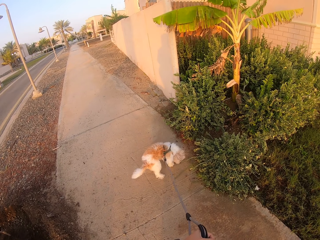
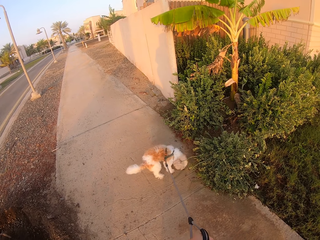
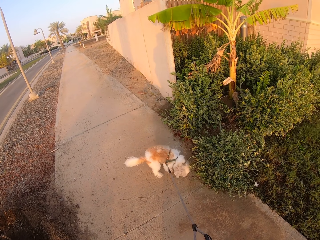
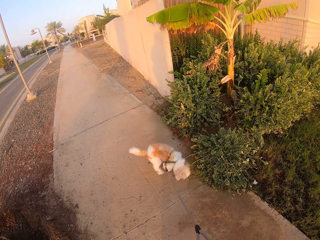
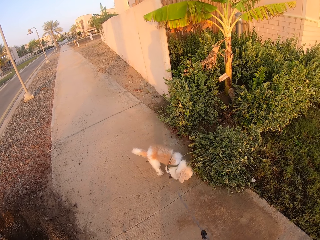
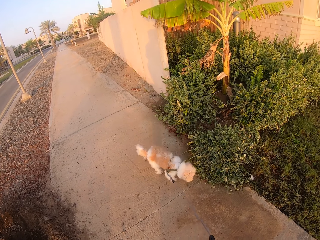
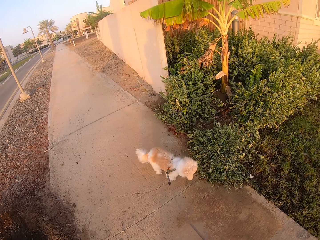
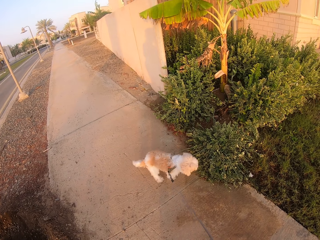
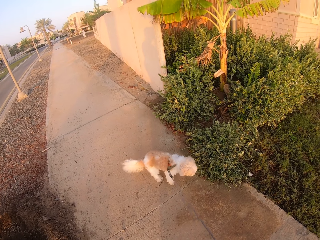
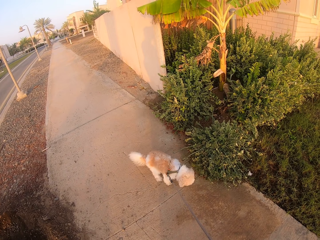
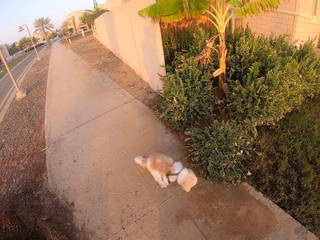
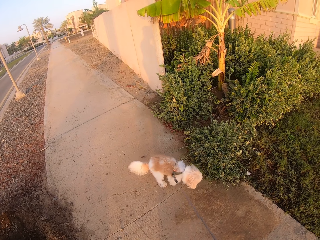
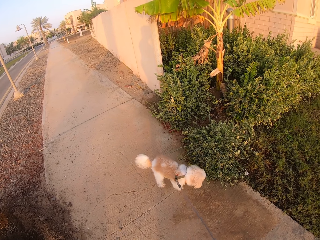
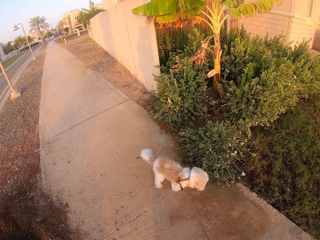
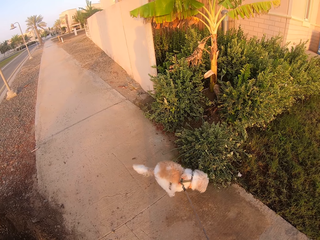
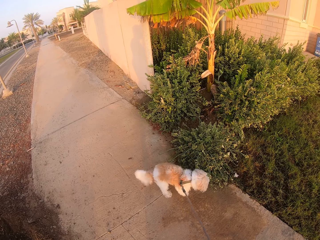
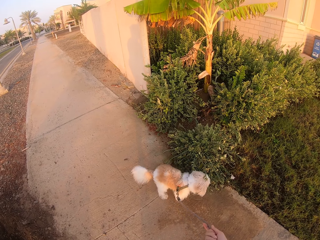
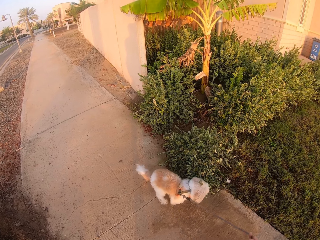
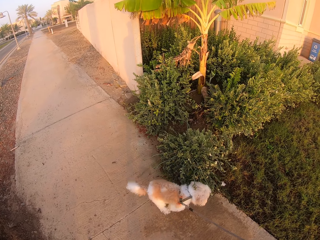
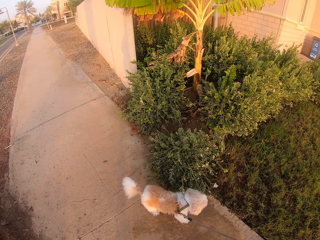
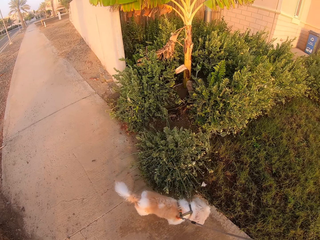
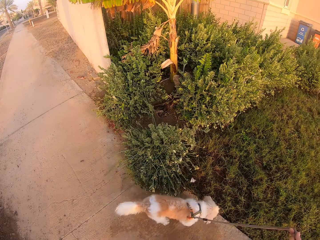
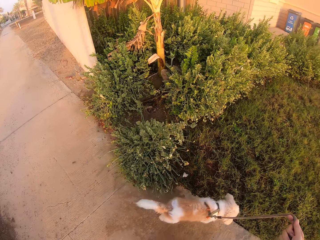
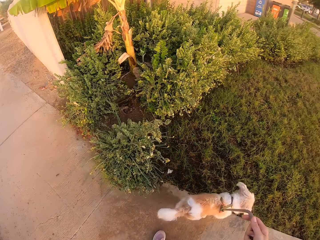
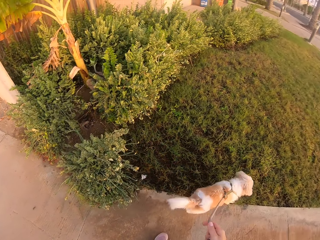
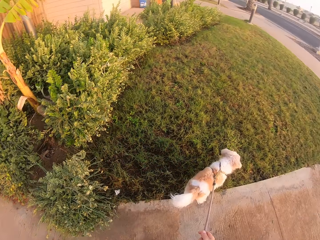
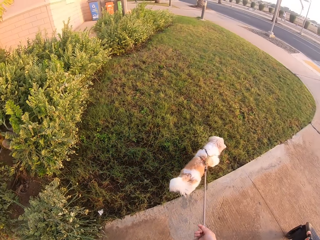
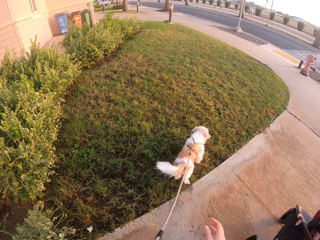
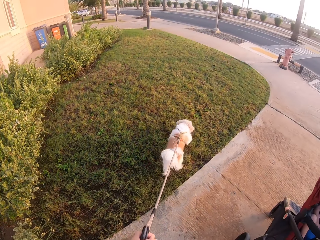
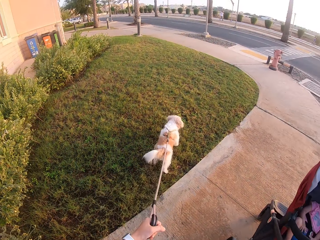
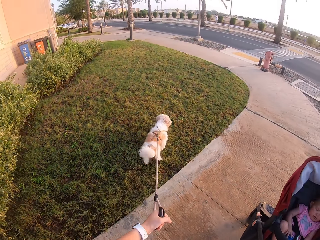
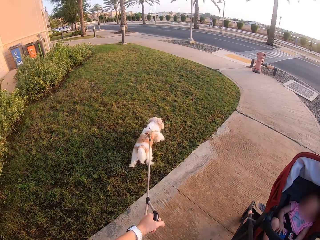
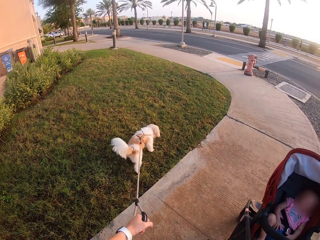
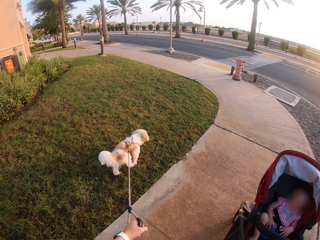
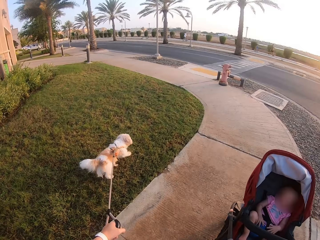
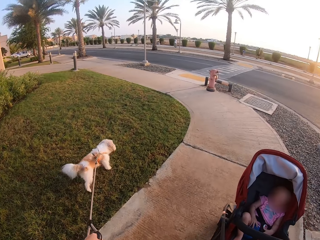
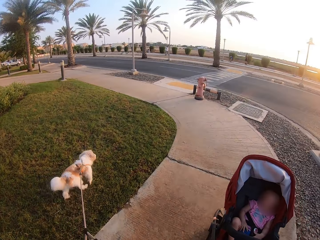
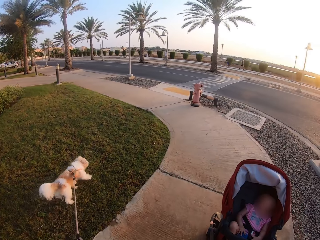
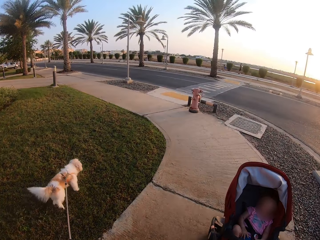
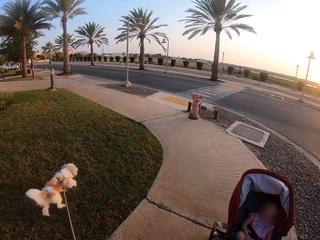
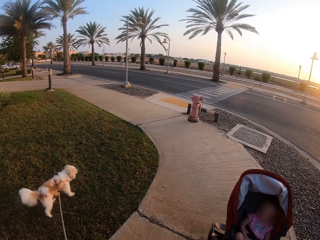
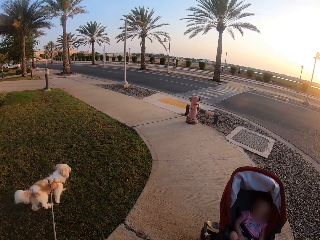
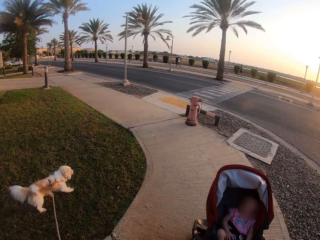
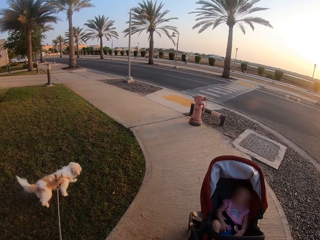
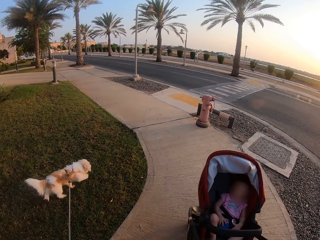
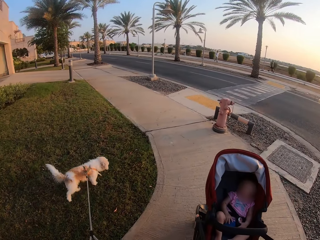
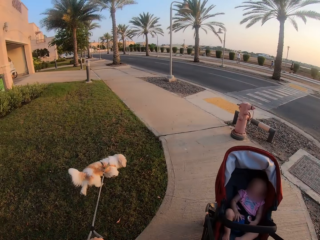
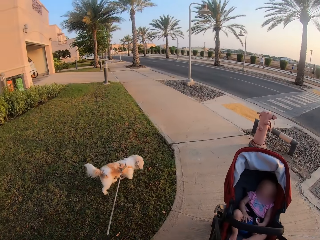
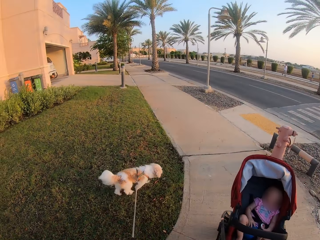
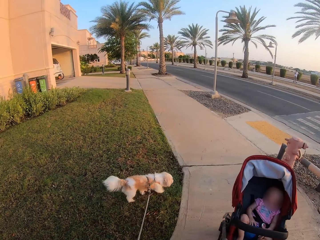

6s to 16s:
The camera wearer pulls a dog with a leash. They pull the dog with the leash again. They push a baby stroller. They walk with a baby in the baby stroller and the dog with the leash along the pavement.

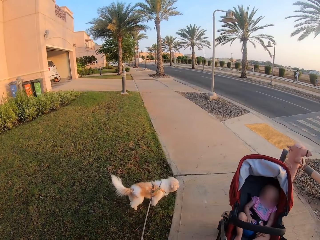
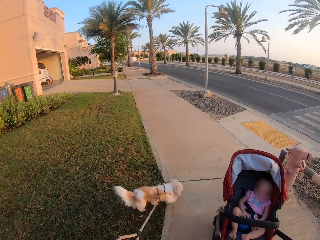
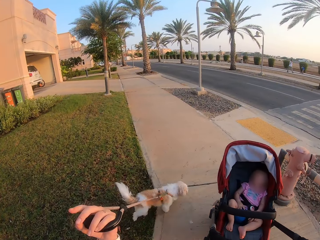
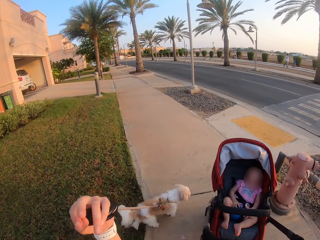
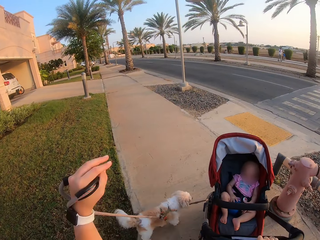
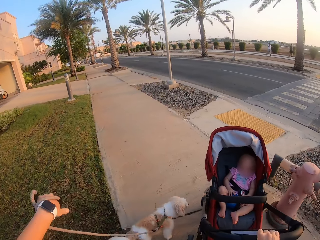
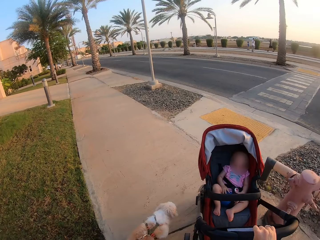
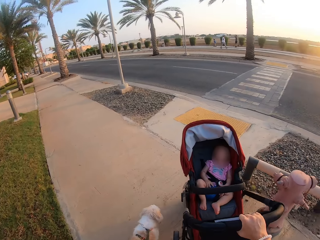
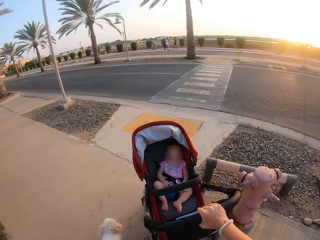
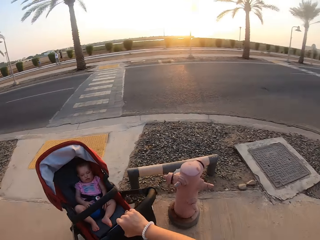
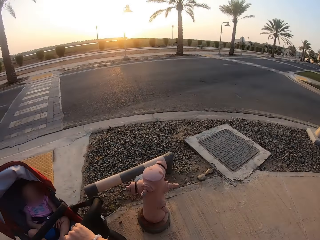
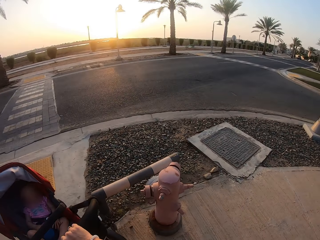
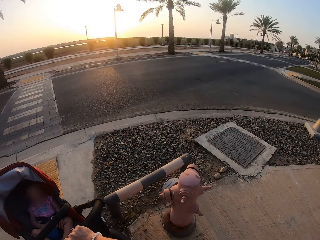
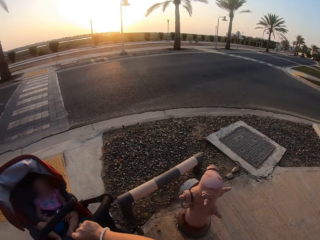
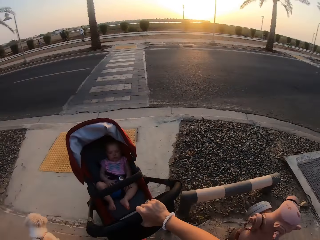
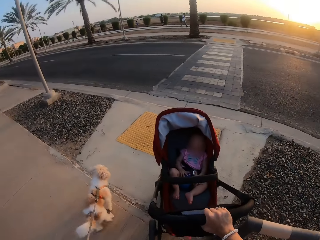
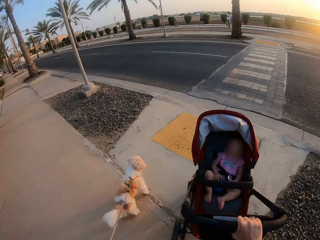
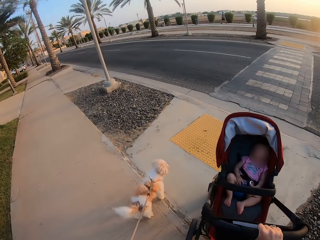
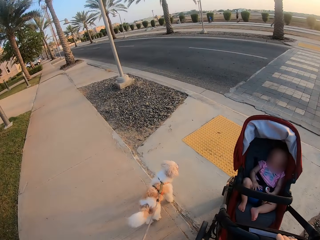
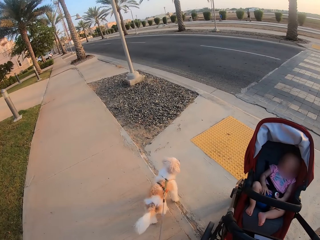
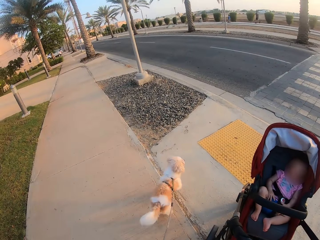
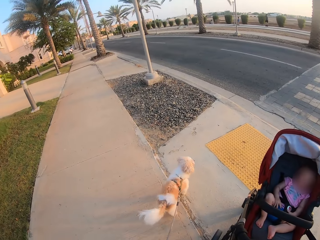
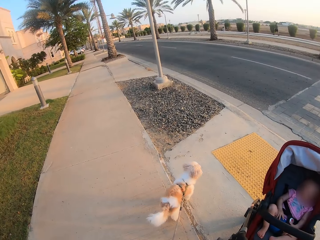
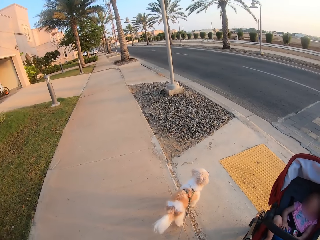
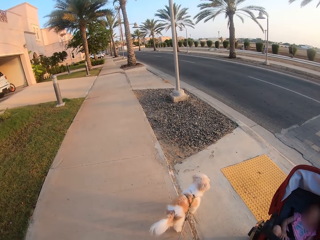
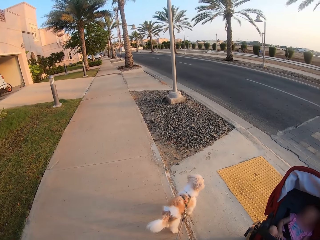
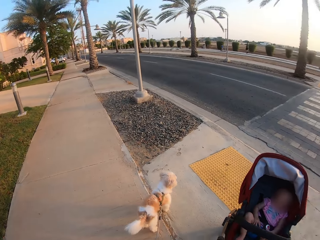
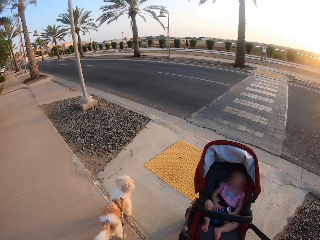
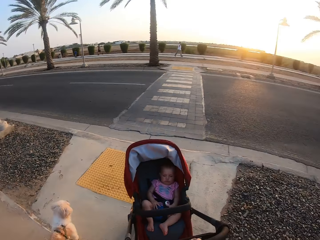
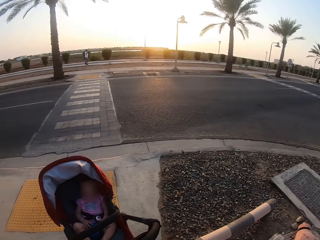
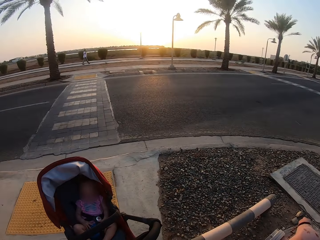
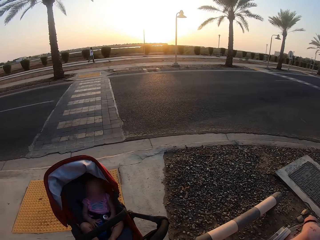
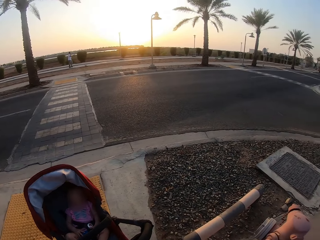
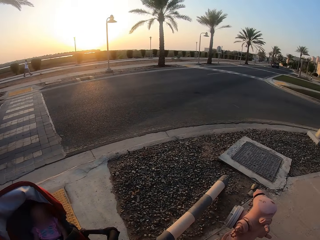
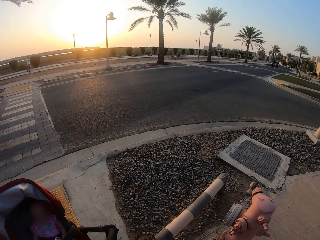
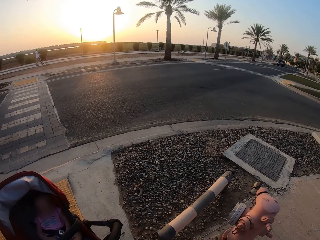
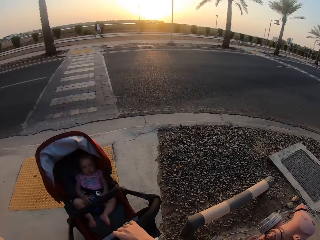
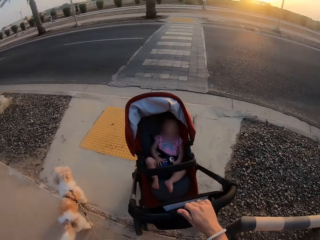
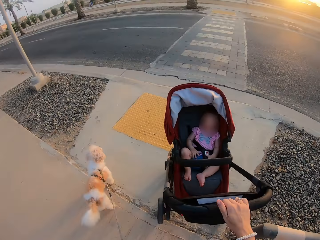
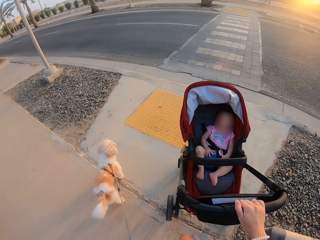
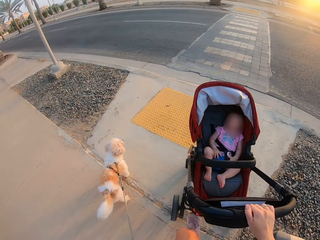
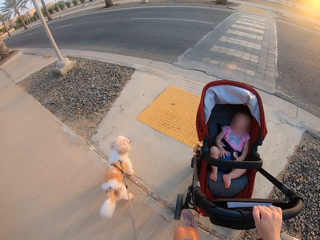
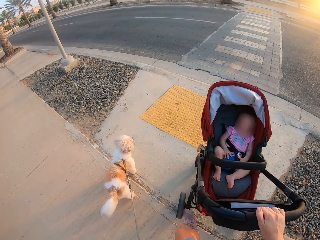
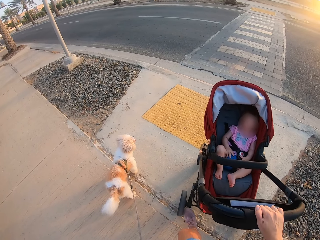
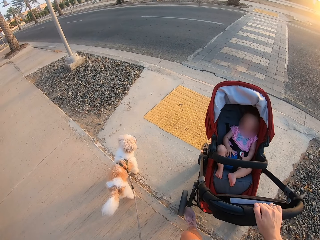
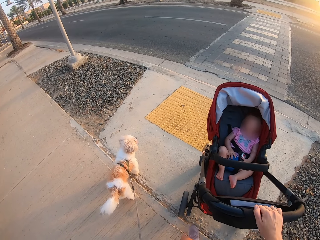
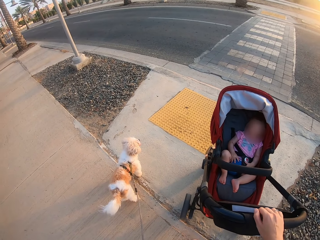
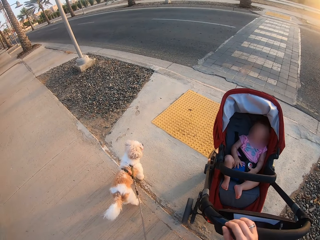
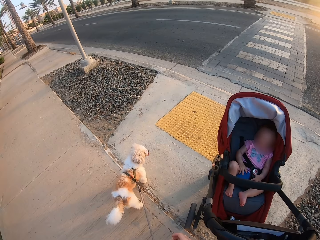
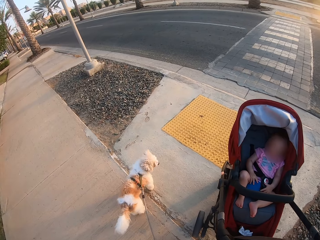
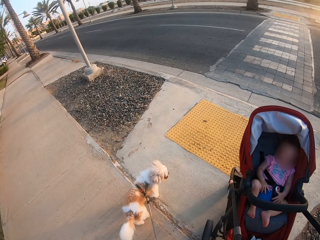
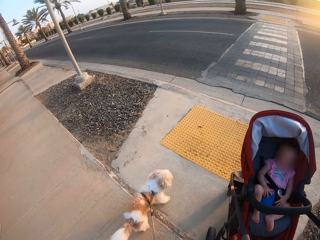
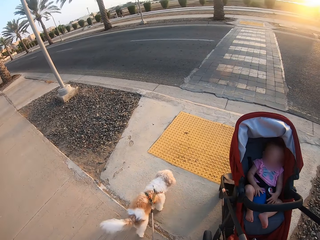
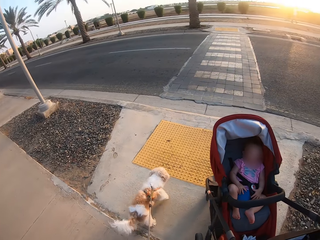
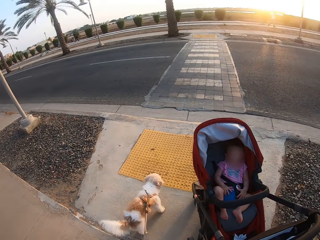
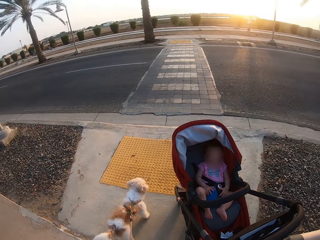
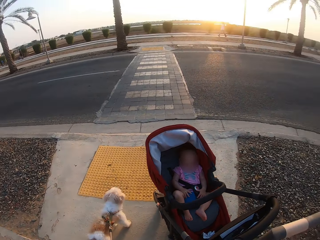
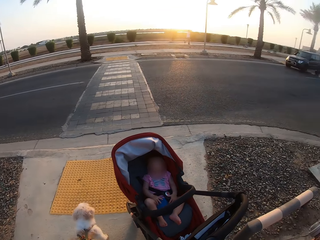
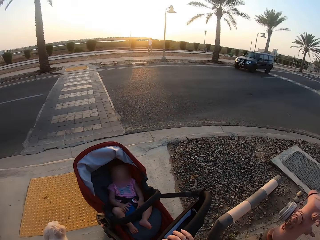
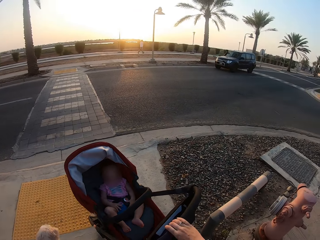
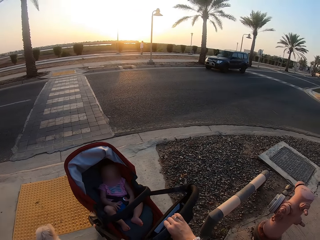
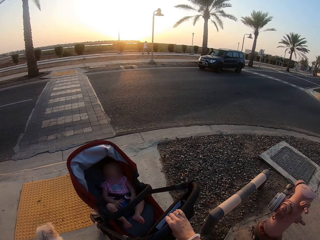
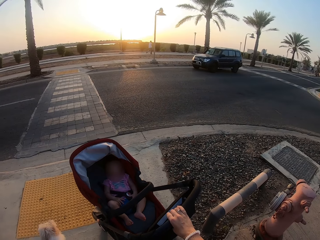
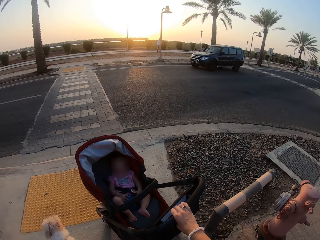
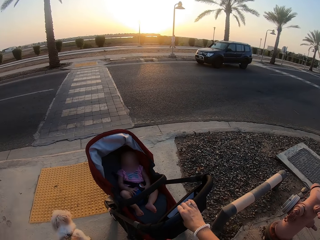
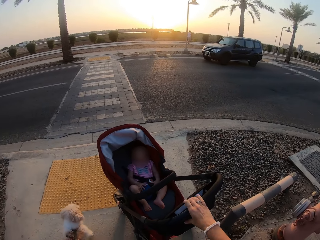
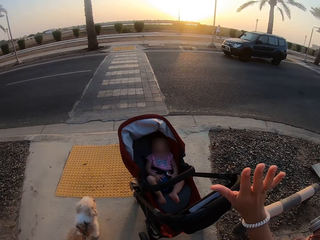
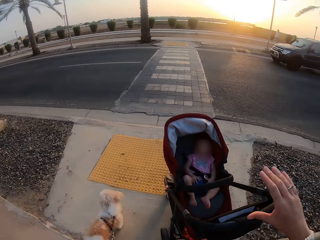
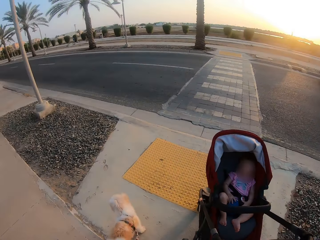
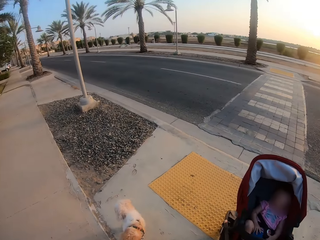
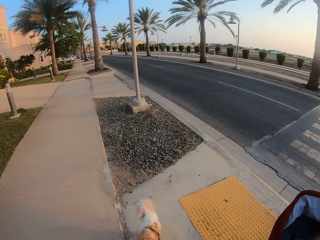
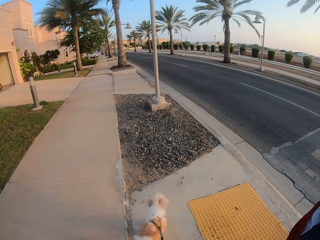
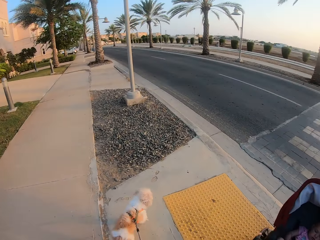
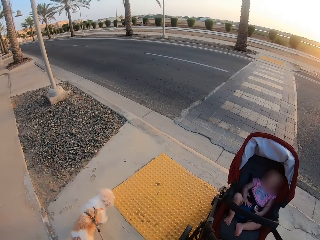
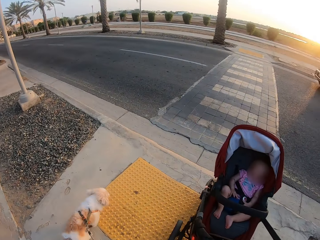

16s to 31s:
The camera wearer rolls the leash on the hand. They stand. They stop a baby in a stroller and a dog along the pavement. They look around. They step on the stroller. They remove the hand from the stroller. They pull the dog with the leash. They move the right hand.
